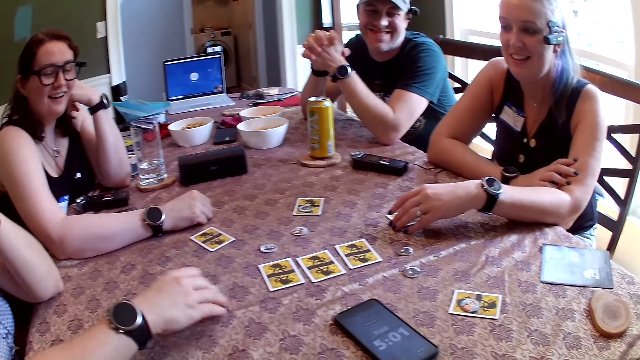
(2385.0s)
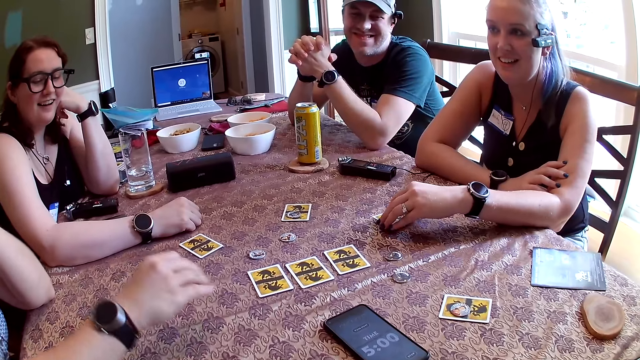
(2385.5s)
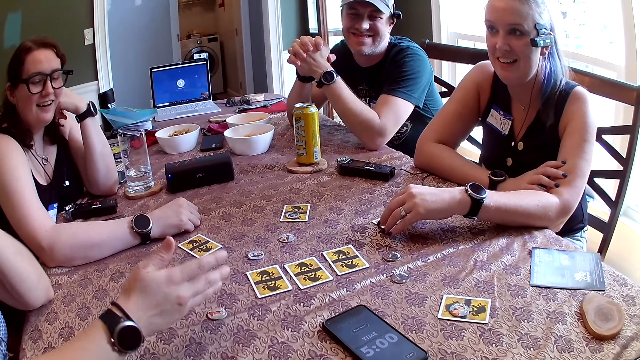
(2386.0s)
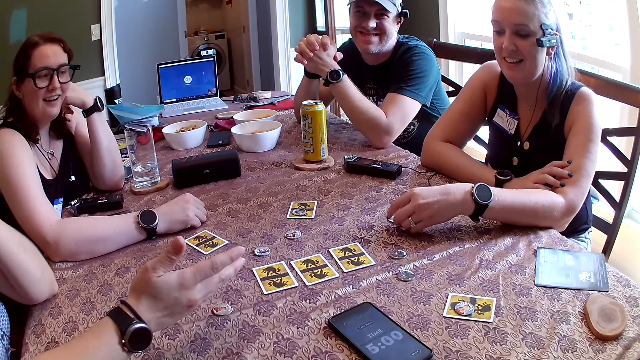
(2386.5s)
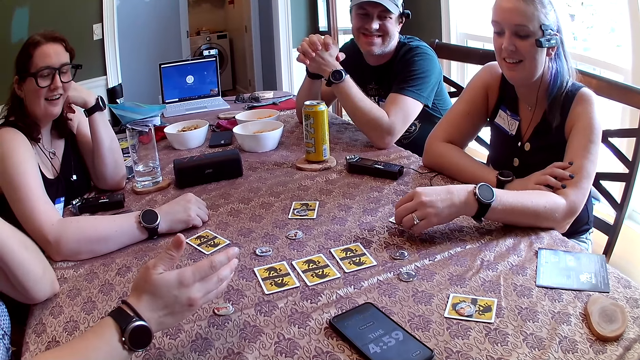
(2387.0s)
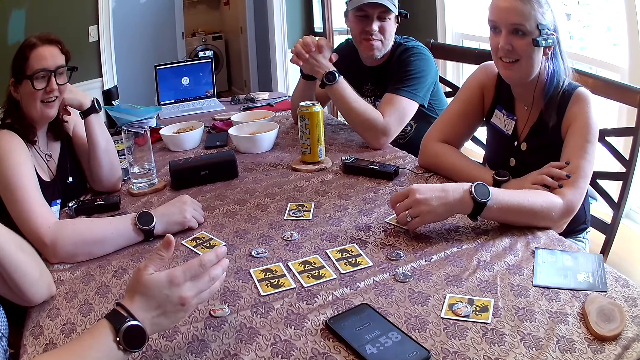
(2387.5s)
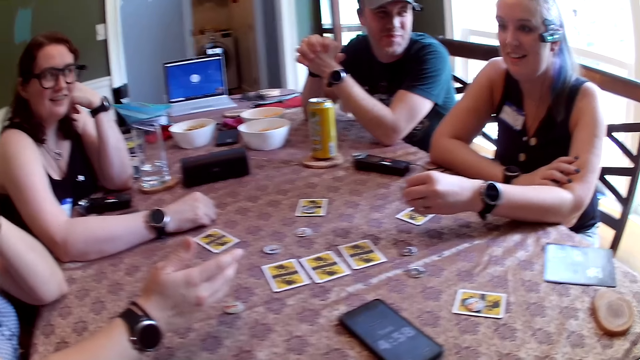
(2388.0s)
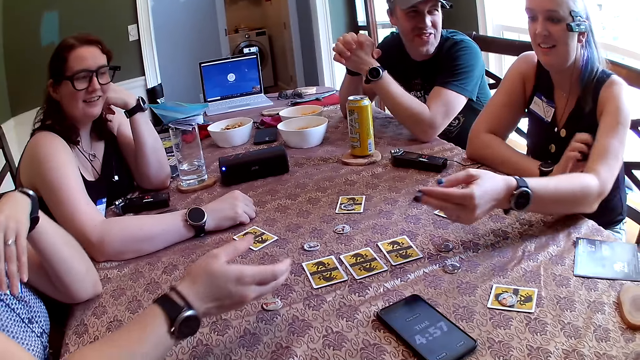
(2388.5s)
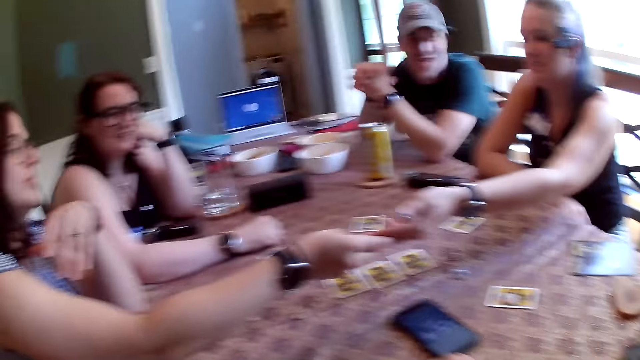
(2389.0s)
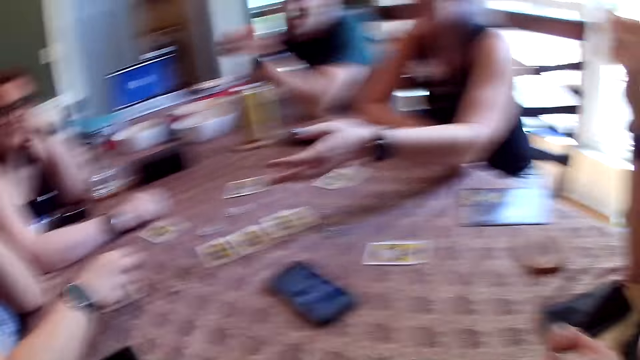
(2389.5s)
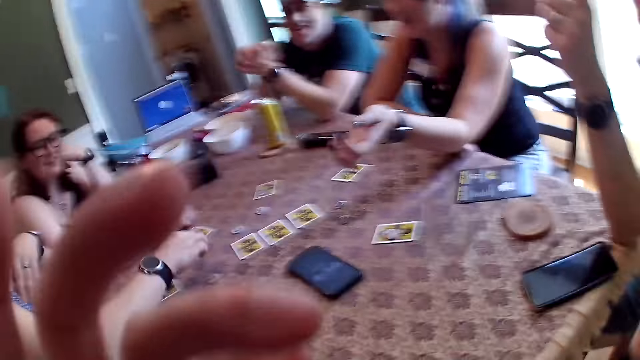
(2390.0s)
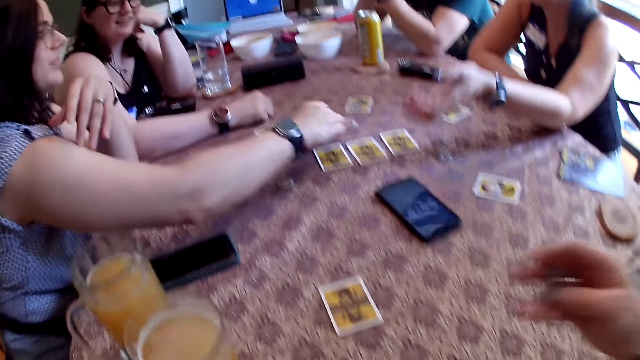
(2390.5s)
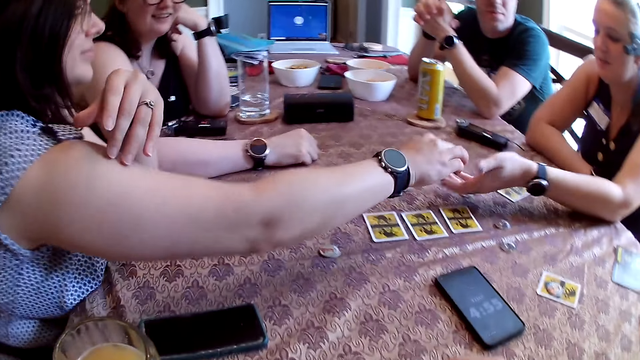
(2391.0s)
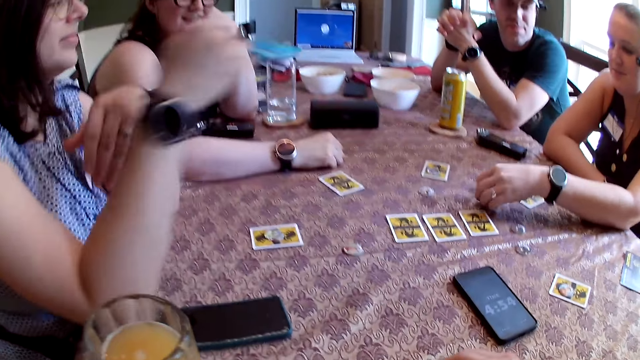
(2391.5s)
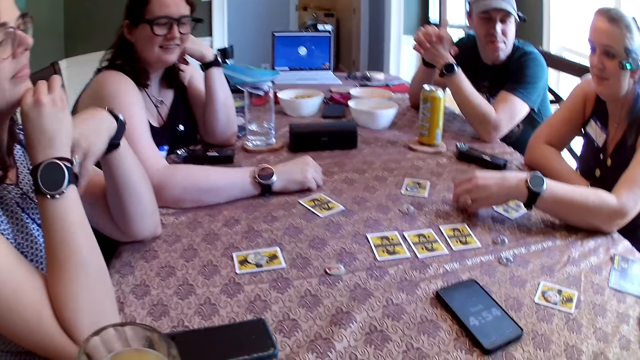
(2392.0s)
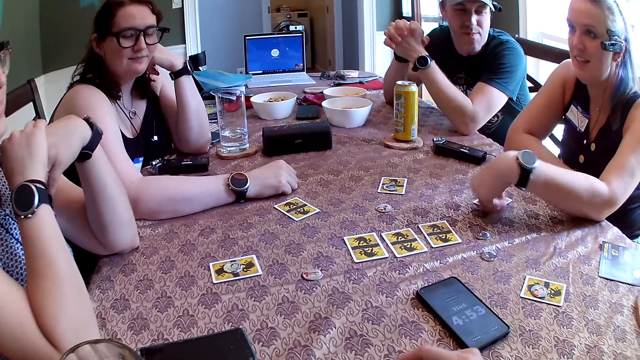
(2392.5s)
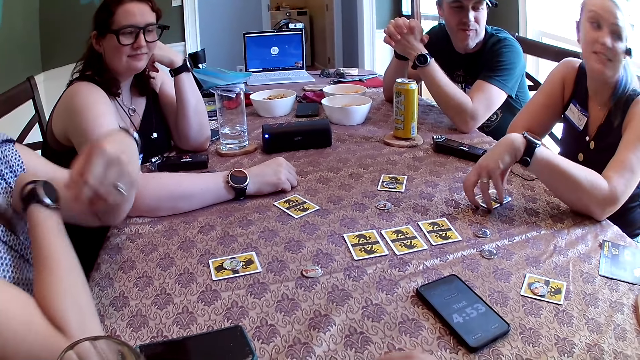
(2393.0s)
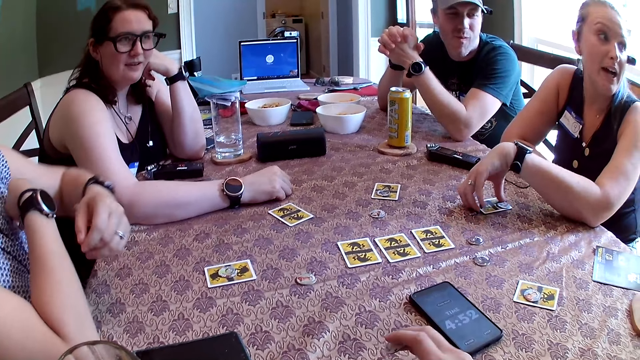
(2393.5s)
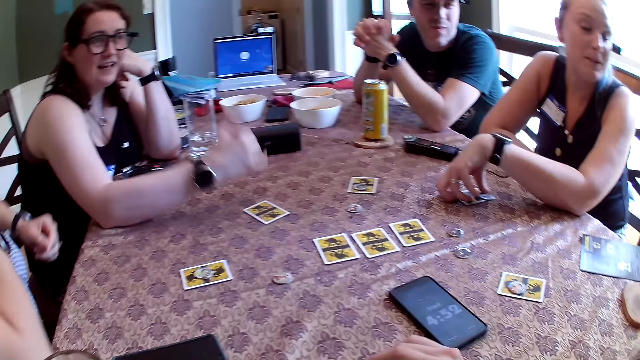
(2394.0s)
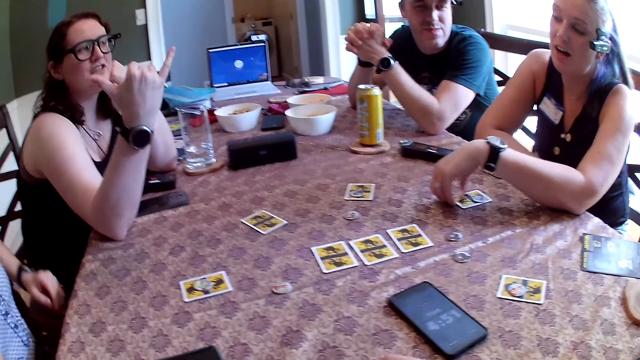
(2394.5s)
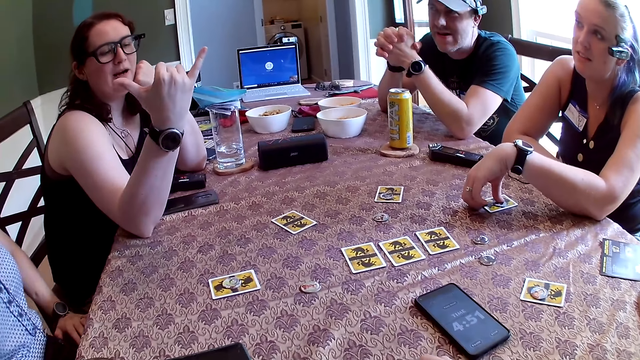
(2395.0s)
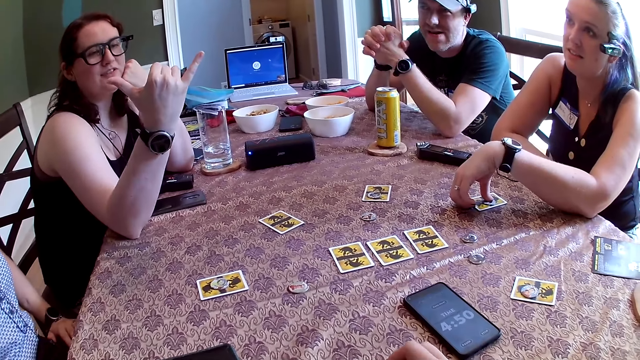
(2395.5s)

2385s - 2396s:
A woman shifts the card on the table with her right hand. She holds the card and drops the poker chip on the table with her right hand. Another woman gives the poker chip to the first woman with her left hand. The first woman collects the poker chip from the other woman with her right hand. She gives the other woman the poker chip with her right hand. The other woman picks up the poker chip from the table with her left hand, drops the poker chip on the card on the table with her left hand, and shifts the card on the table with her left hand. She holds the card. She shifts the poker card on the card with her left hand.

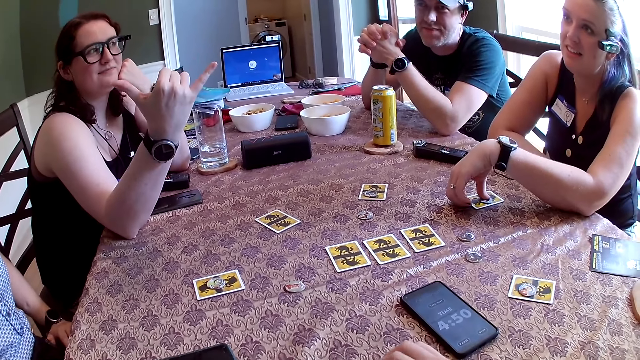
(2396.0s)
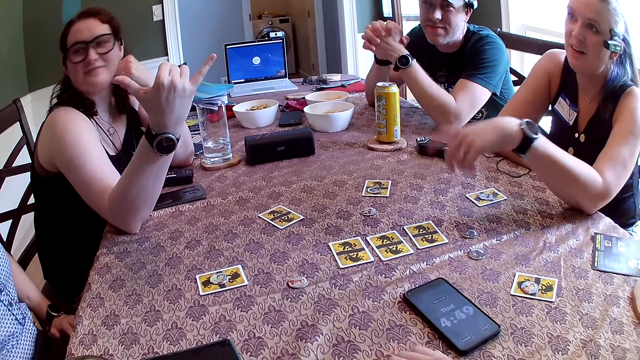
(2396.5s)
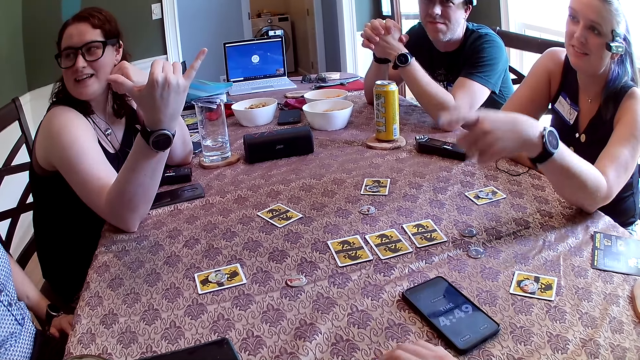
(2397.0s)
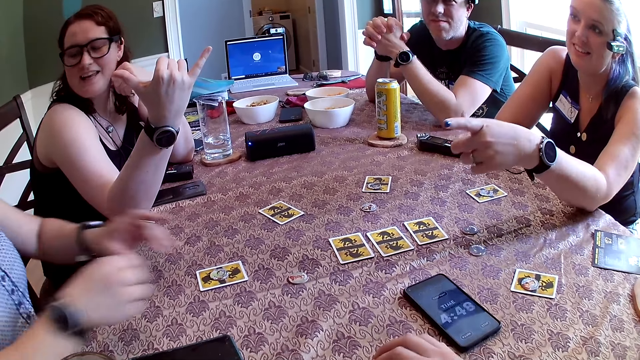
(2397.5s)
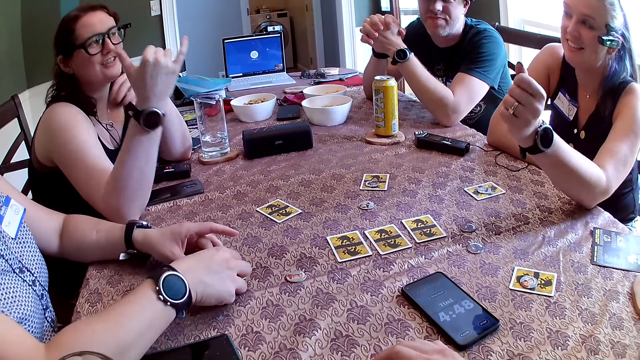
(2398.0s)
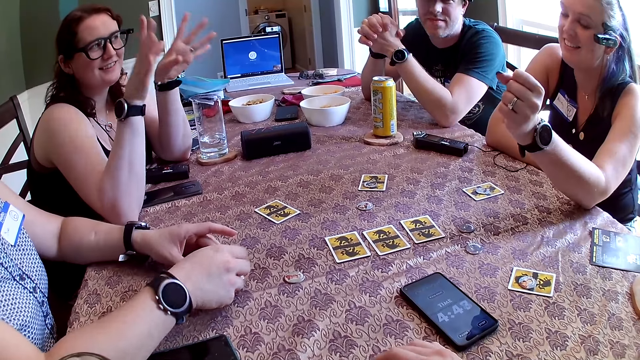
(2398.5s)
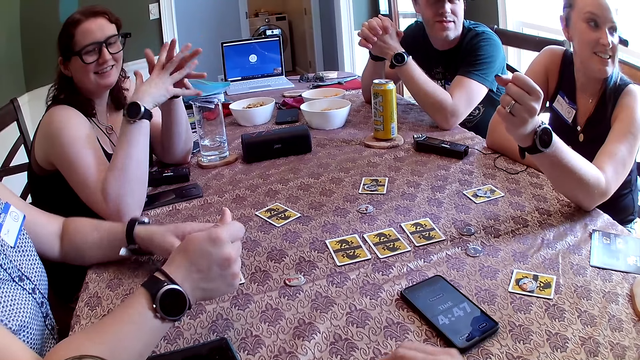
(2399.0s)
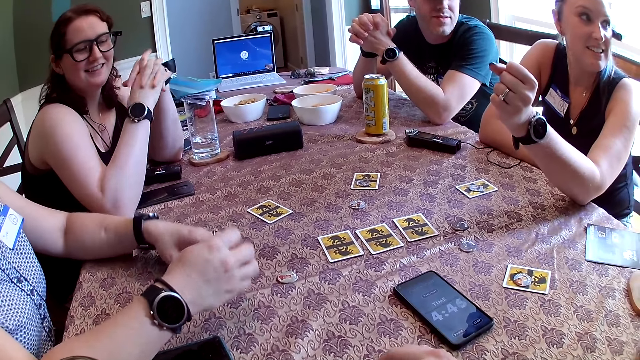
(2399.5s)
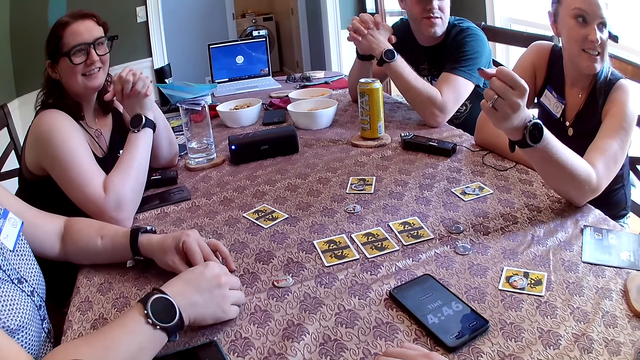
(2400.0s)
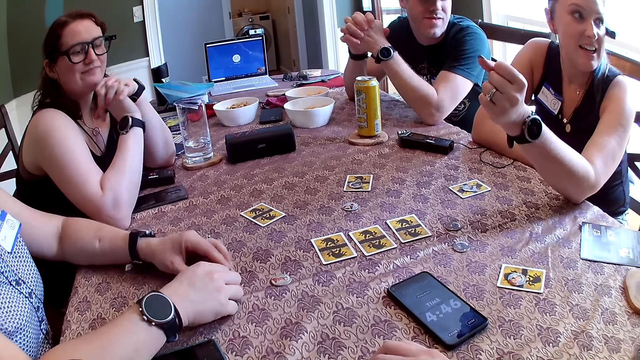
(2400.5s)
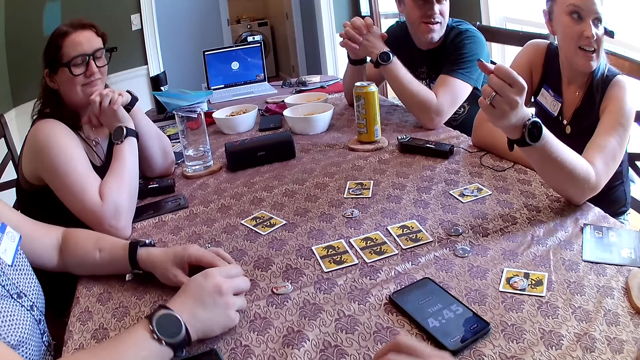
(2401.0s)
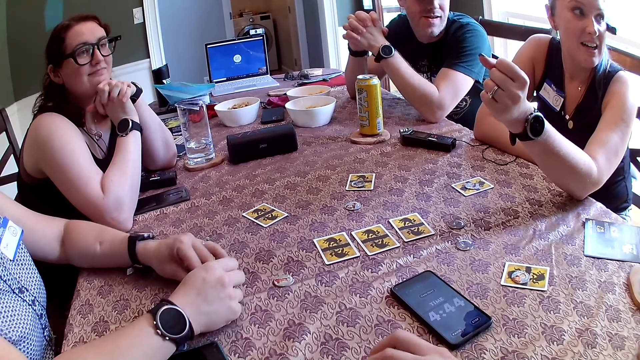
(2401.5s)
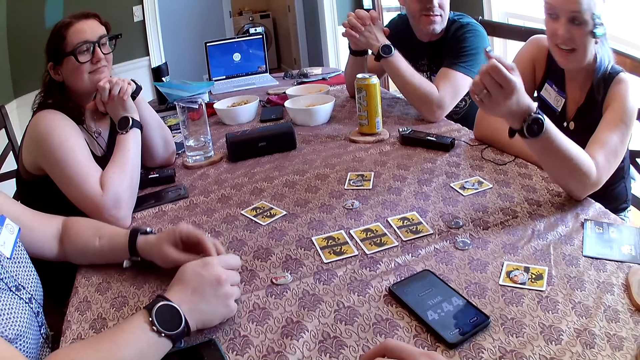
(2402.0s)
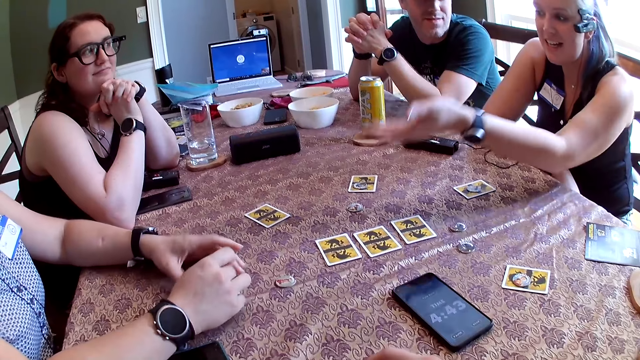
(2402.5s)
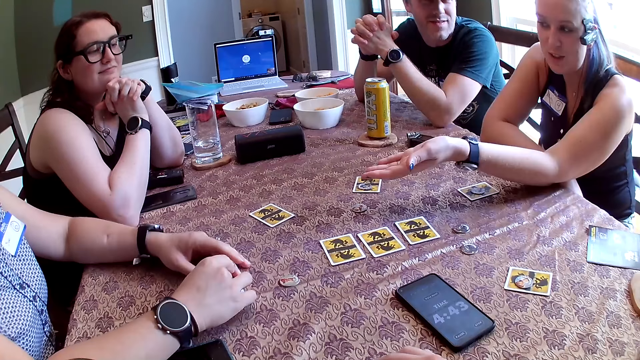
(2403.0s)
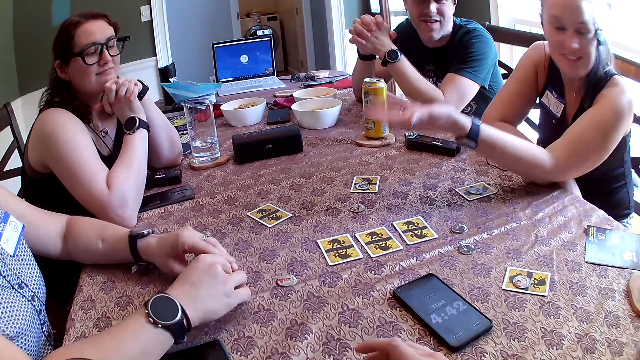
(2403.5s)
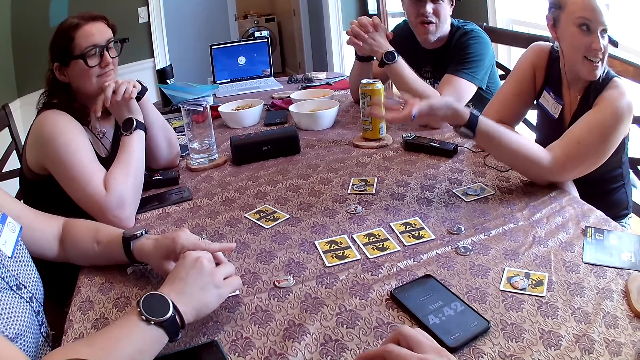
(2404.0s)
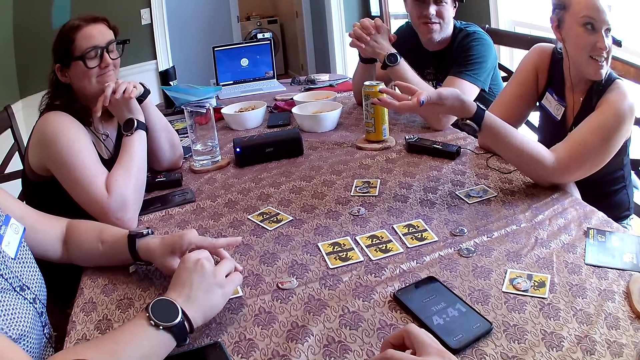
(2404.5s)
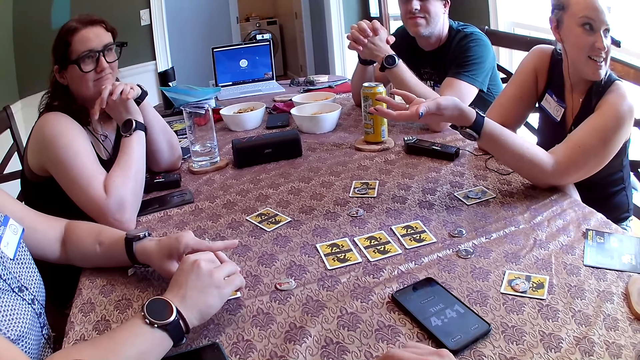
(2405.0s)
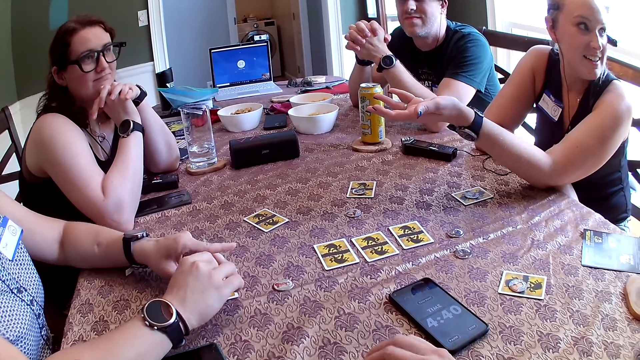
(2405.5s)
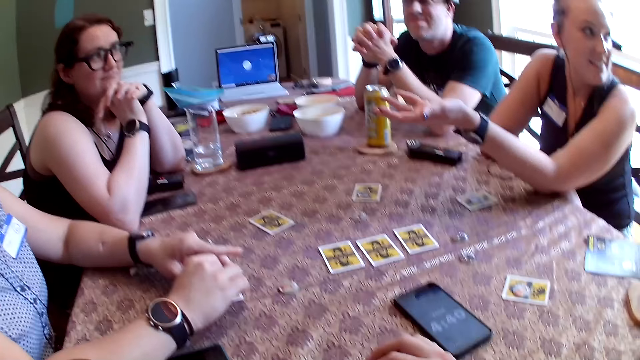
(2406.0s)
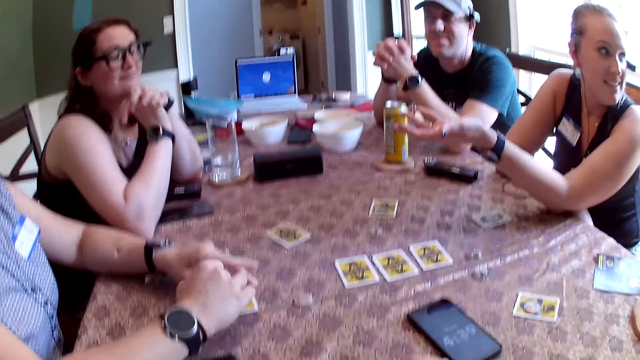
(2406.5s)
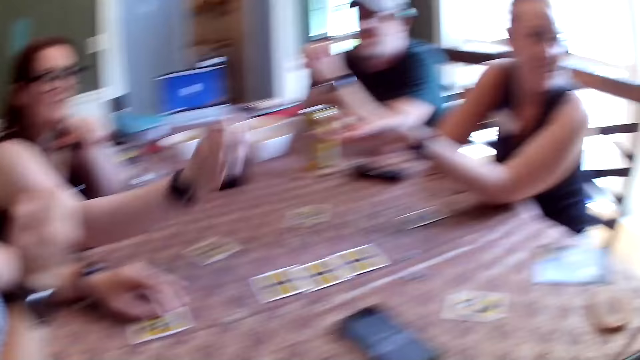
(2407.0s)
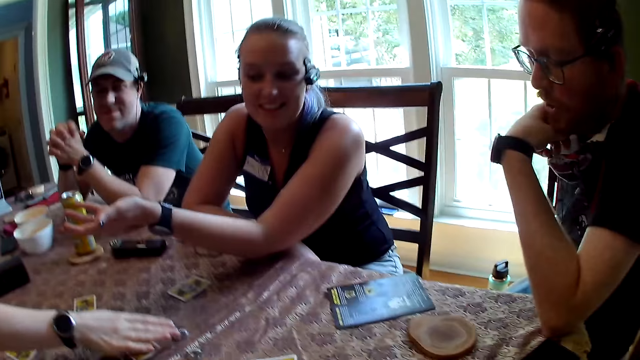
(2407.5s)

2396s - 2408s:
A woman converses with the group. She plays with the poker chip on the card on the table with her hands.
